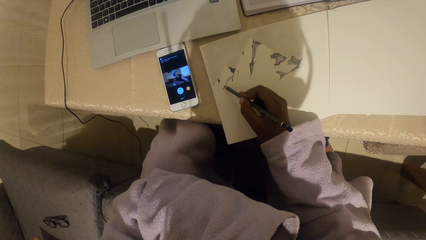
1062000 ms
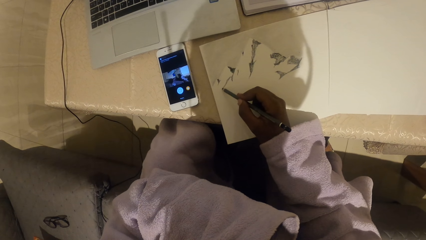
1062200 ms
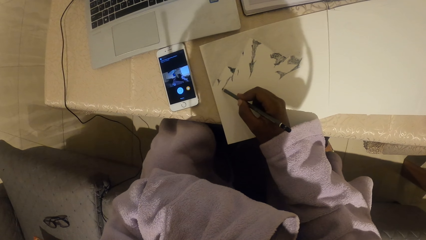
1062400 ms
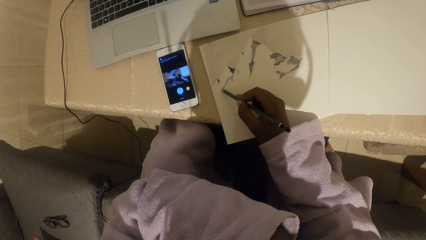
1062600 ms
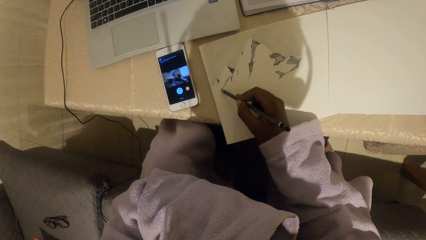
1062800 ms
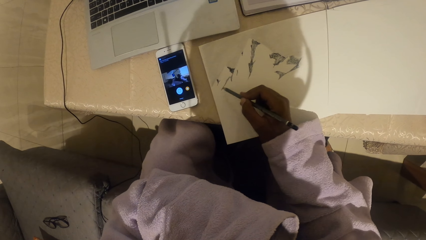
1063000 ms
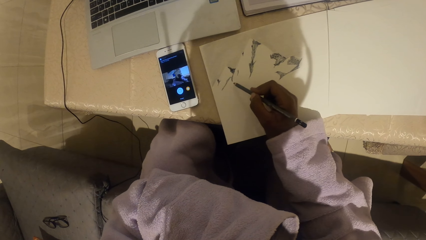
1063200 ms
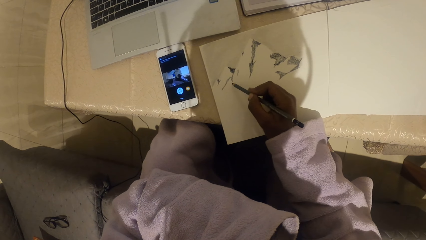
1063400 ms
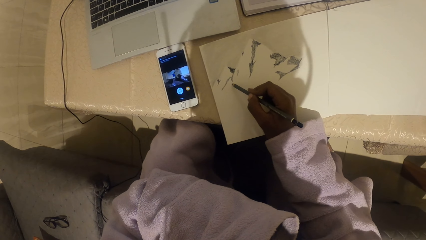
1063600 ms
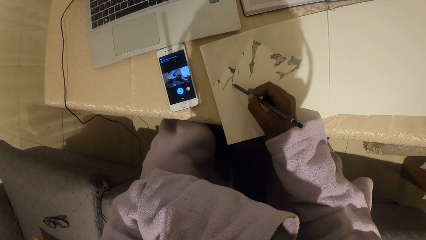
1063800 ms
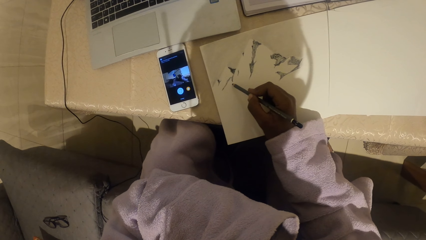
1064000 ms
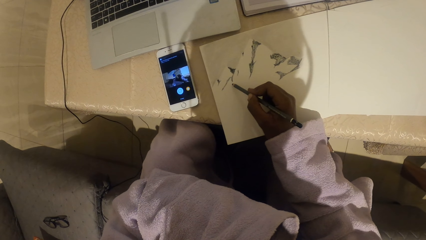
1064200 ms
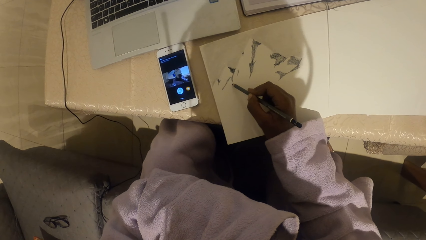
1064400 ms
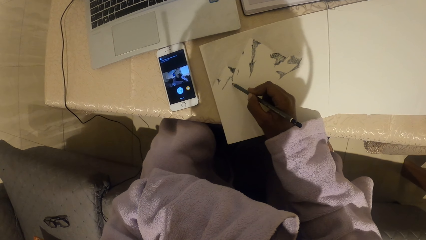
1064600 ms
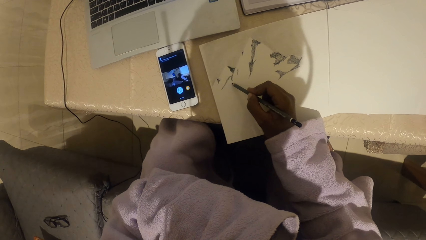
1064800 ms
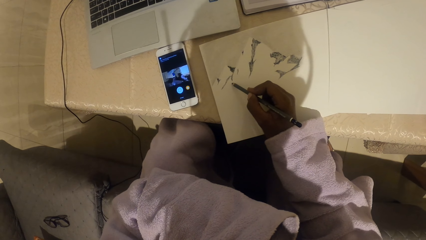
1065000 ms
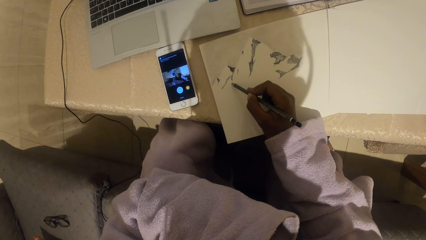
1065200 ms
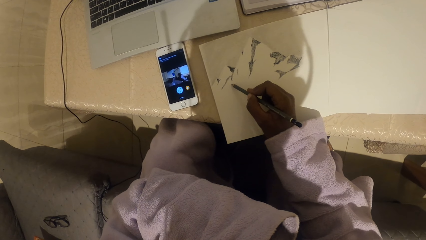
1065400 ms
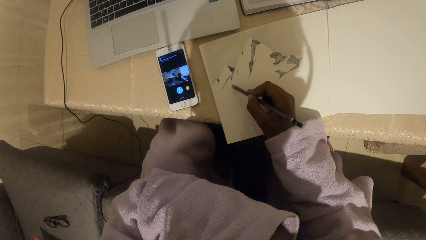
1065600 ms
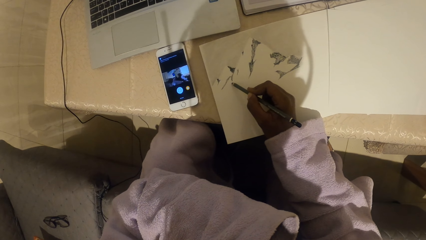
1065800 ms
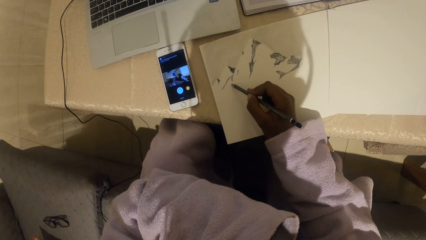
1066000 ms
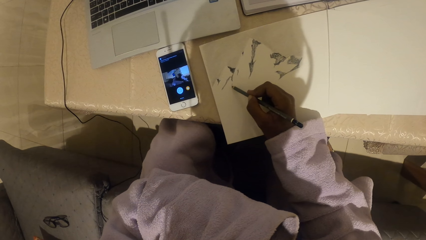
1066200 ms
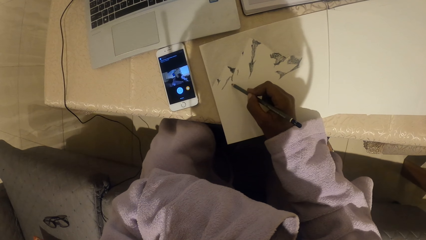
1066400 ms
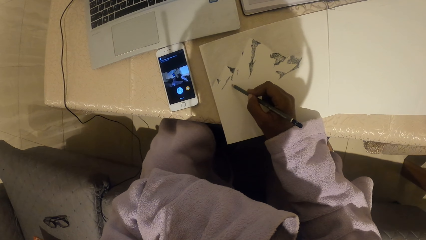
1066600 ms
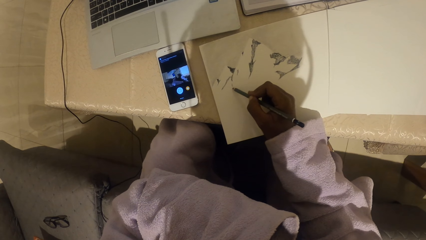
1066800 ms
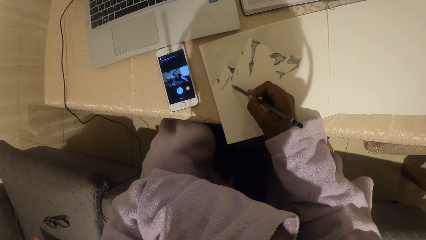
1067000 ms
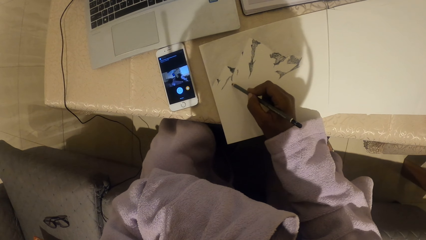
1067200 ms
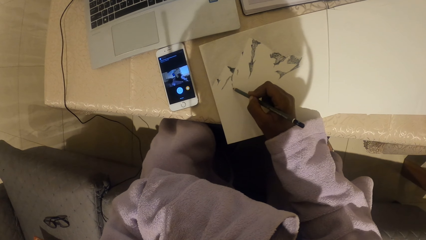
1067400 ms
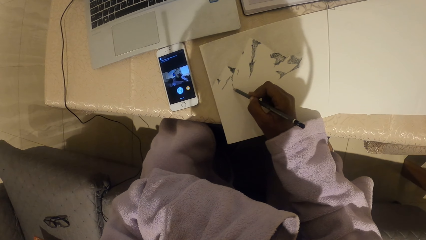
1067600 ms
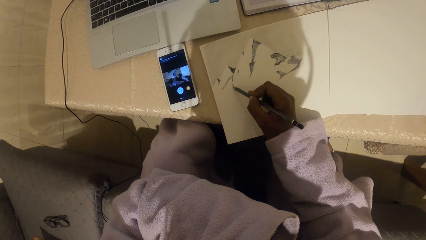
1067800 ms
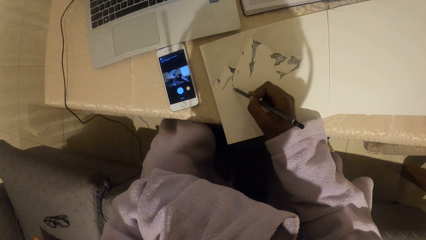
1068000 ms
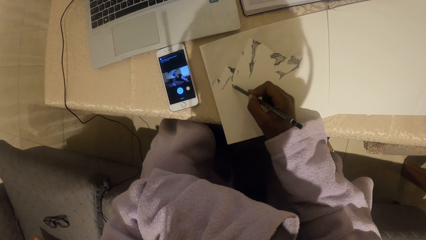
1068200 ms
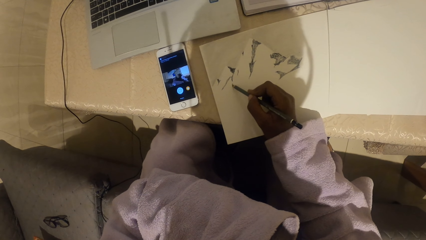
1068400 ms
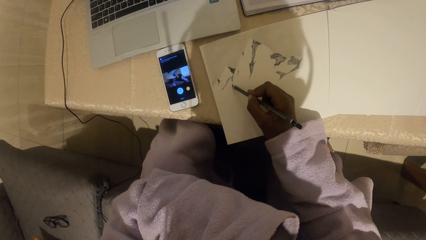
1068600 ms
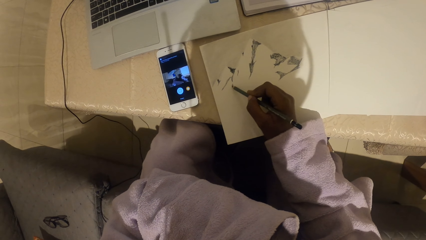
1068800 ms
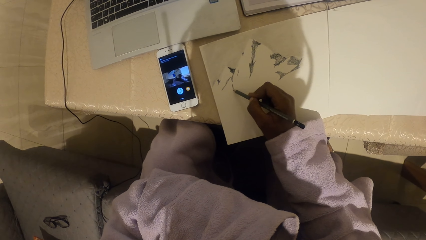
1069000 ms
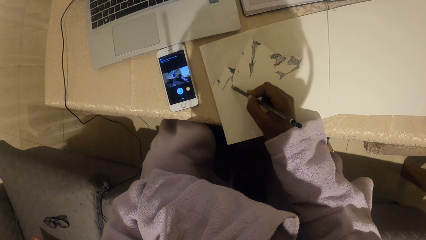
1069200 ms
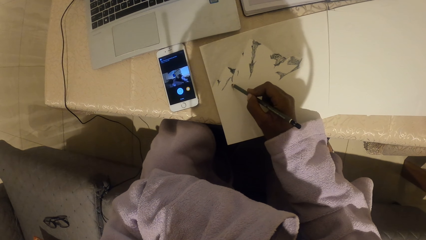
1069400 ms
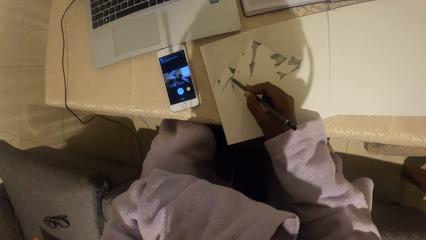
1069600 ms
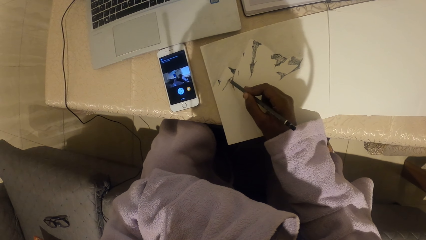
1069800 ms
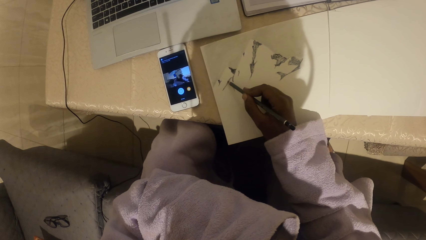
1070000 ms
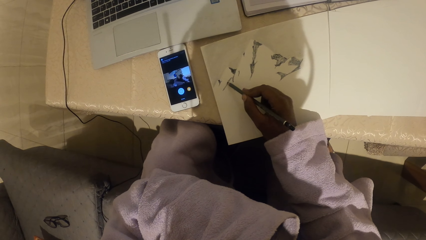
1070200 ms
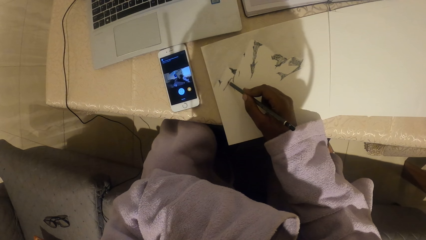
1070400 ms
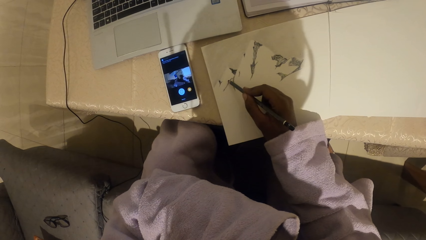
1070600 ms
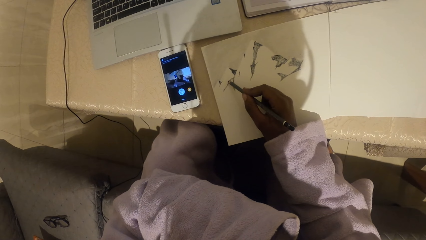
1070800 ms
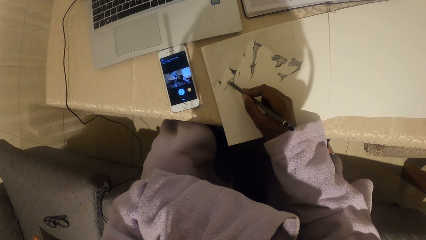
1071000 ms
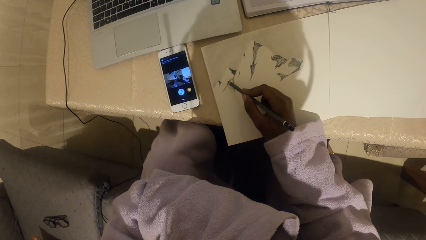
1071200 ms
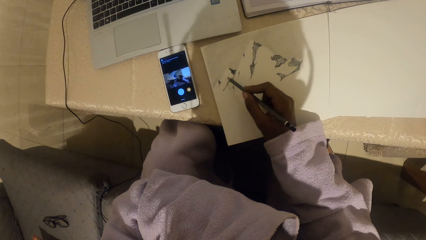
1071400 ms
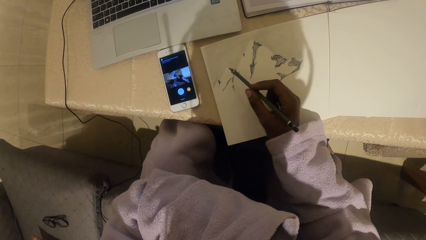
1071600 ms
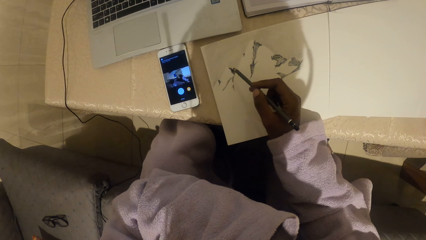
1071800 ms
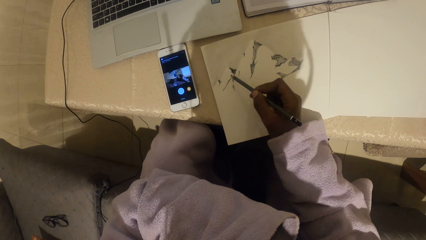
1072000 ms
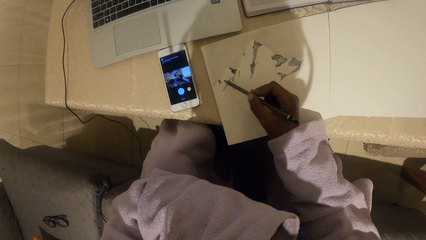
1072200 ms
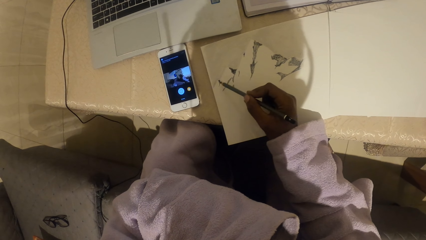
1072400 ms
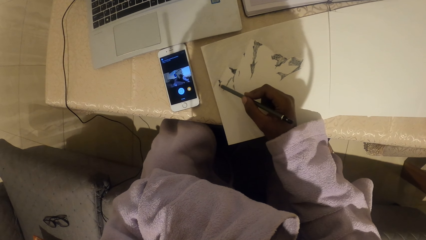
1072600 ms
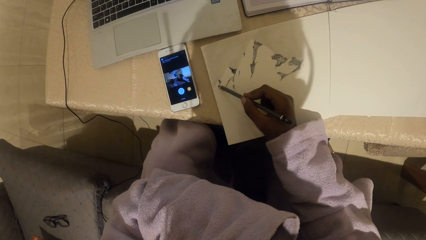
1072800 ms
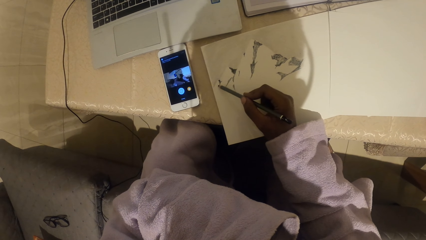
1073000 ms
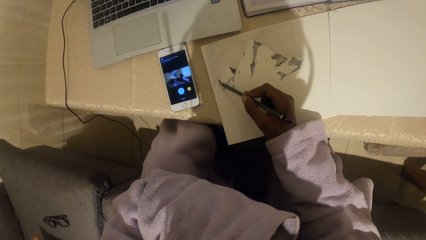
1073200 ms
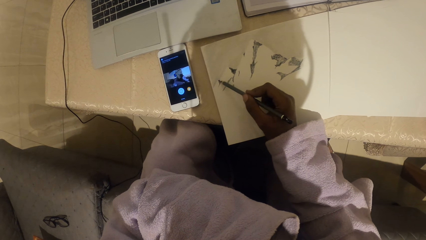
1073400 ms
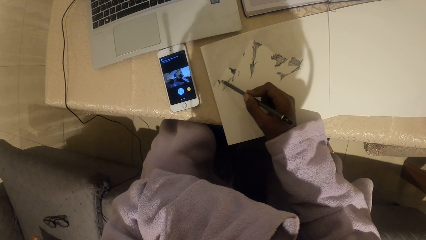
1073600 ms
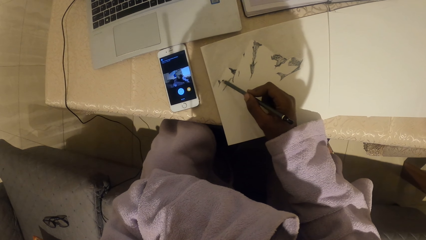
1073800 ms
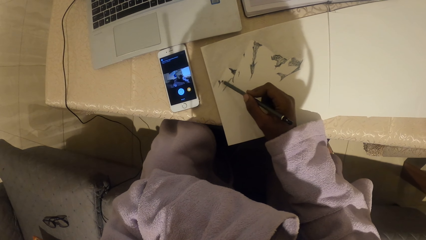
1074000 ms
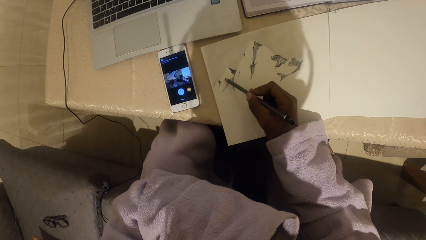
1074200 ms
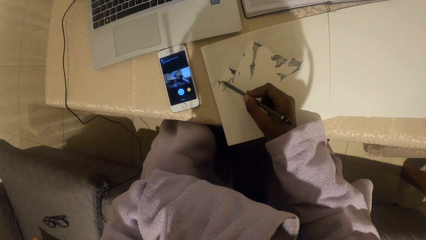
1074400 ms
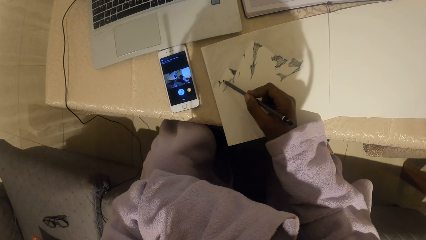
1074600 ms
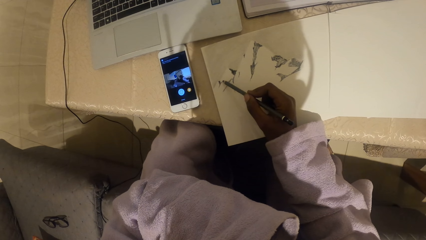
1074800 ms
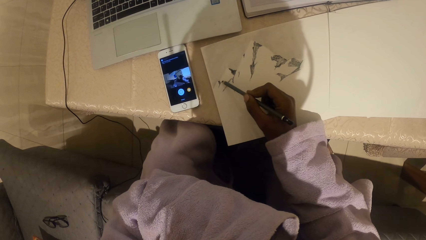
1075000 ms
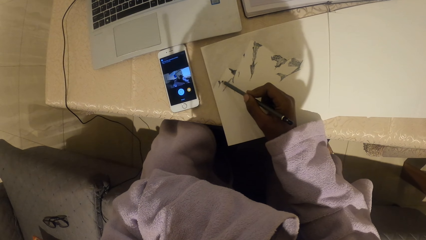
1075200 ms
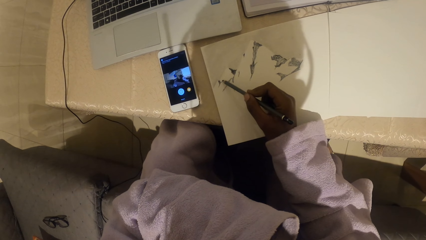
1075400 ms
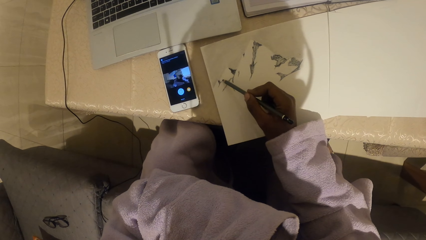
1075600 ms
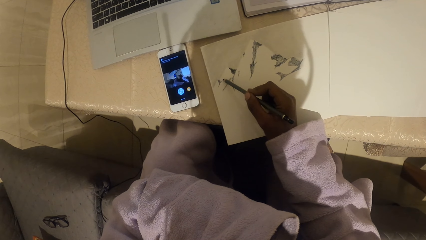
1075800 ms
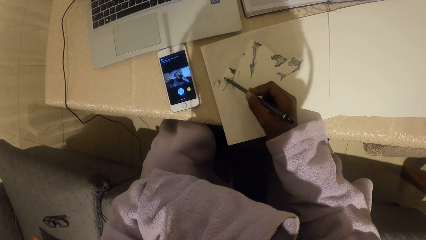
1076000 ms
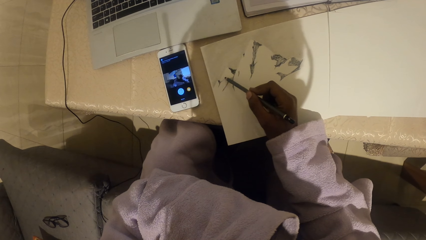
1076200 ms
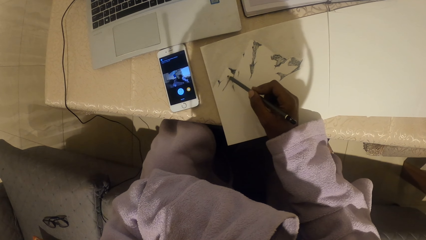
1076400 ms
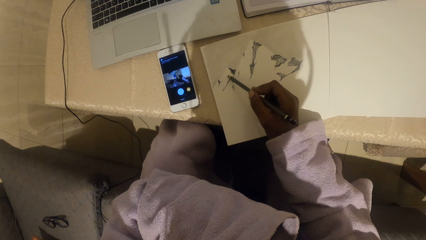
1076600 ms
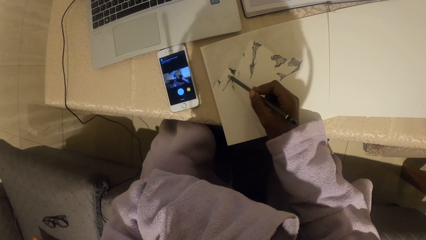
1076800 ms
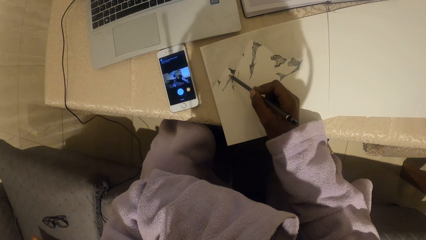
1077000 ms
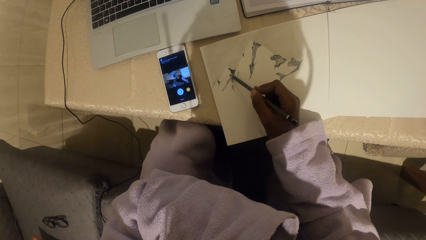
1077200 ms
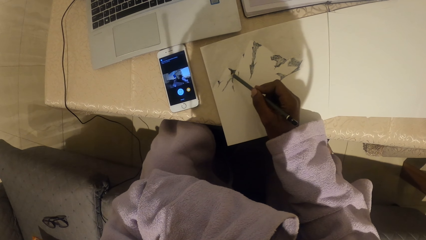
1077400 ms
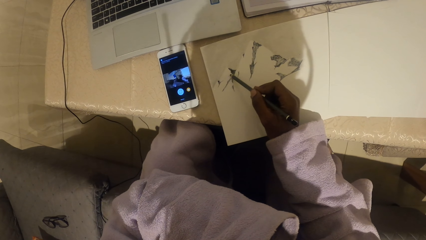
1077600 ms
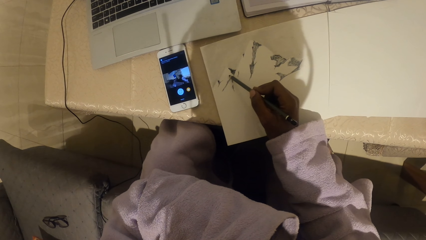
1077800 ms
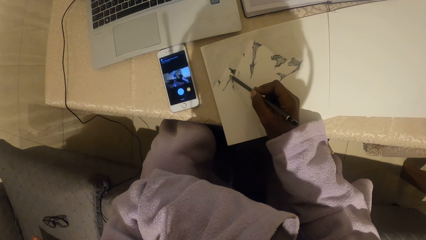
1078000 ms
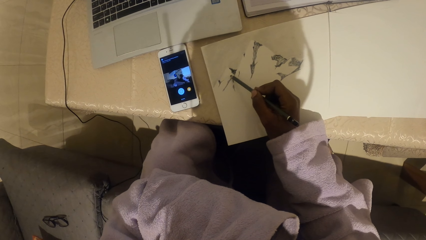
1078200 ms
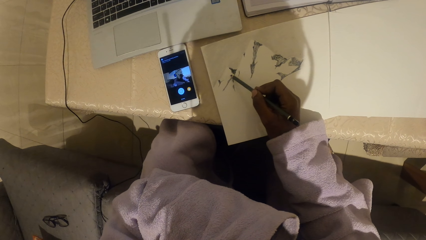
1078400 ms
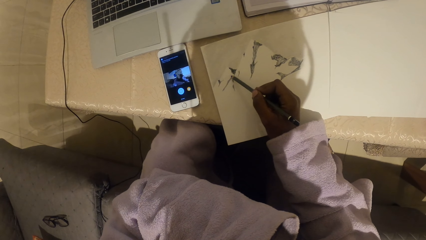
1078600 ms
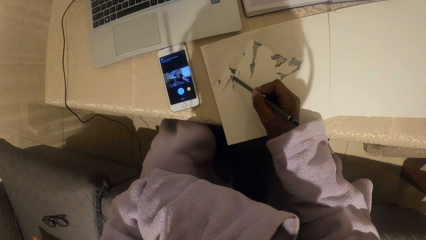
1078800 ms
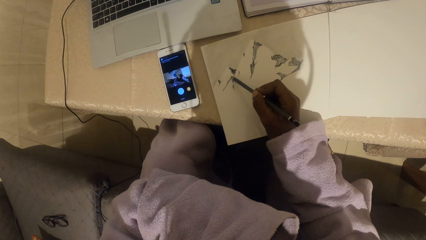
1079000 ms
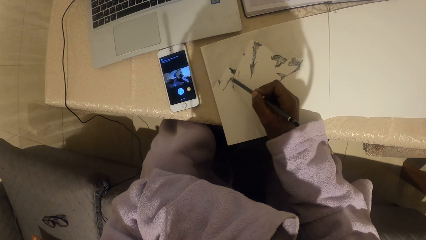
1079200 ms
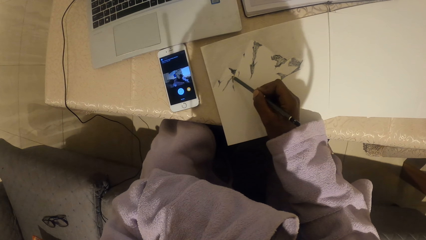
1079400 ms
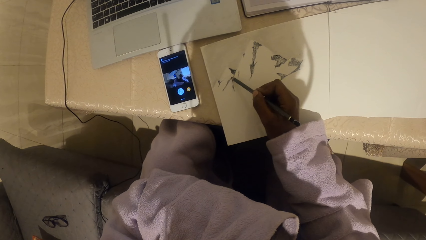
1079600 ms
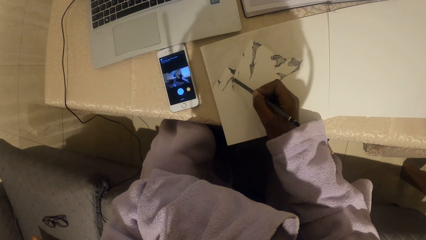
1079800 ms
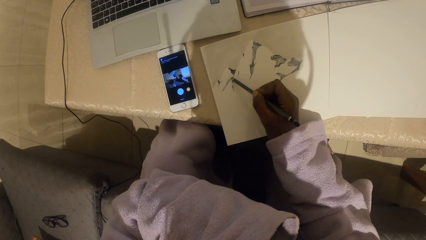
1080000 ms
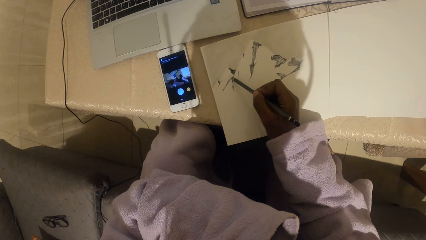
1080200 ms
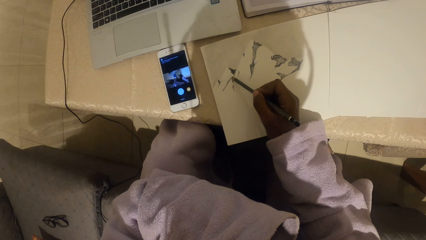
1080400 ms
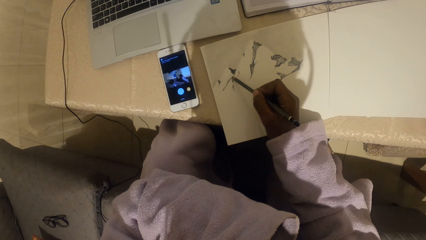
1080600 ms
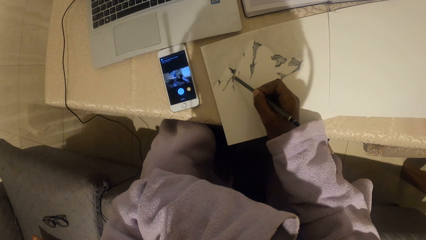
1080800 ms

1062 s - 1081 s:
The camera wearer adjusts the pencil. They draw in a book.
